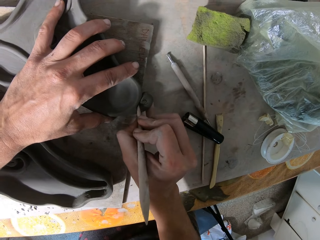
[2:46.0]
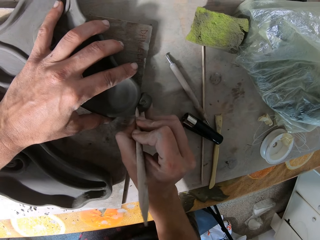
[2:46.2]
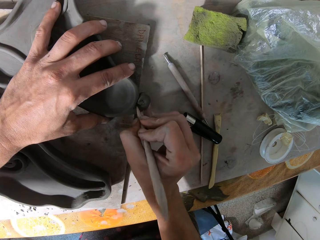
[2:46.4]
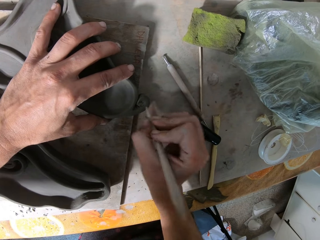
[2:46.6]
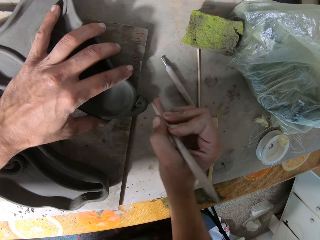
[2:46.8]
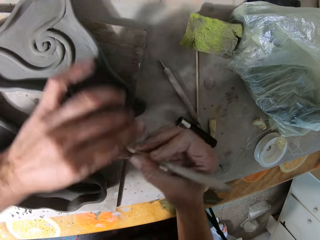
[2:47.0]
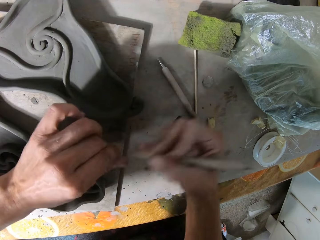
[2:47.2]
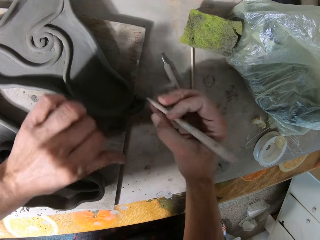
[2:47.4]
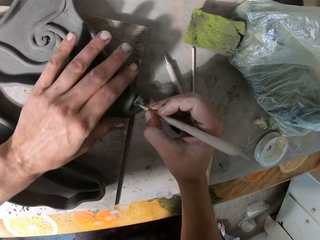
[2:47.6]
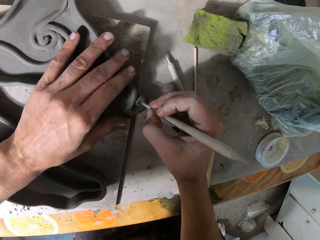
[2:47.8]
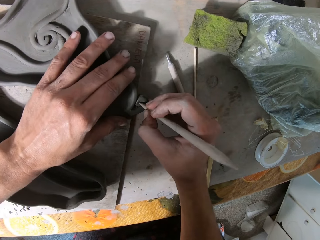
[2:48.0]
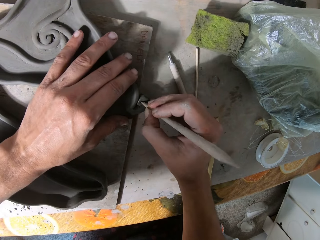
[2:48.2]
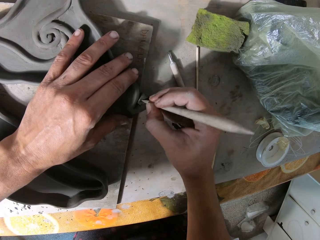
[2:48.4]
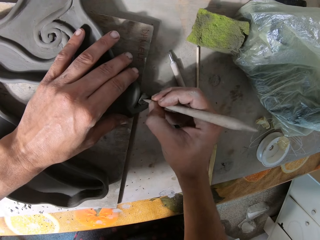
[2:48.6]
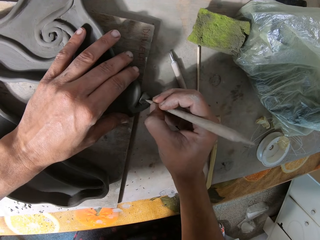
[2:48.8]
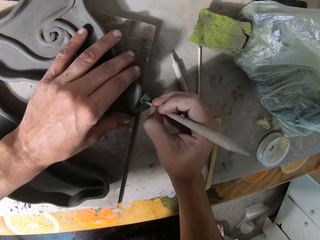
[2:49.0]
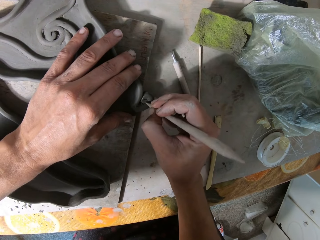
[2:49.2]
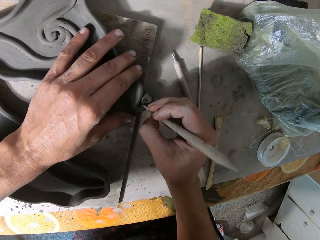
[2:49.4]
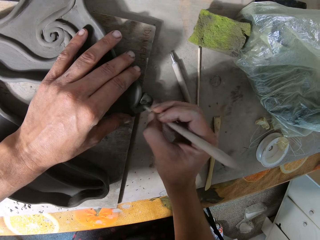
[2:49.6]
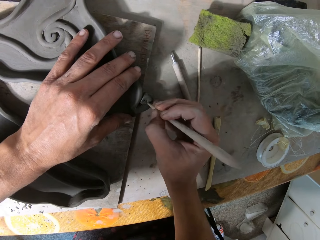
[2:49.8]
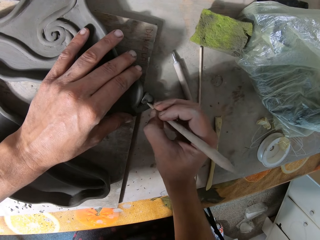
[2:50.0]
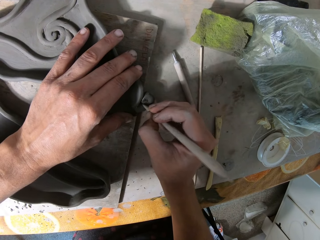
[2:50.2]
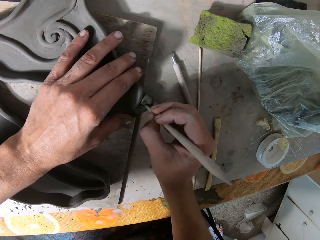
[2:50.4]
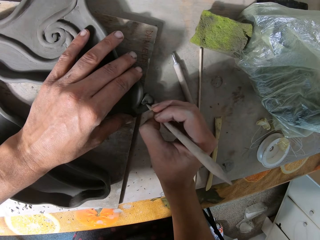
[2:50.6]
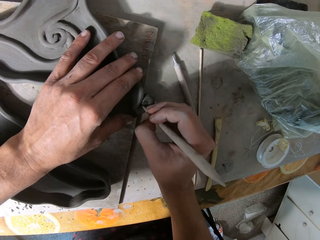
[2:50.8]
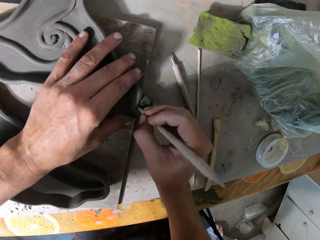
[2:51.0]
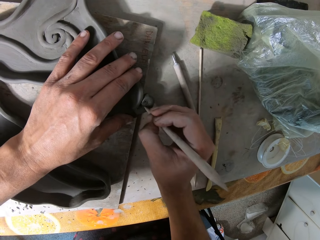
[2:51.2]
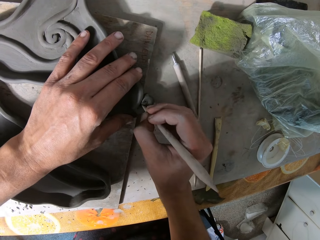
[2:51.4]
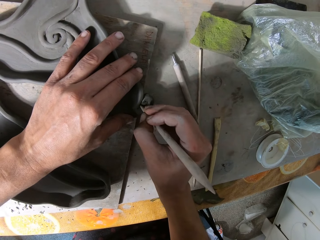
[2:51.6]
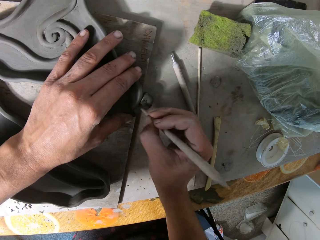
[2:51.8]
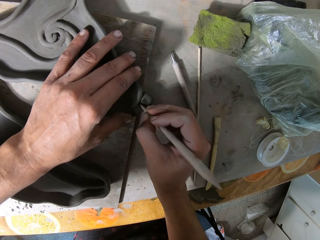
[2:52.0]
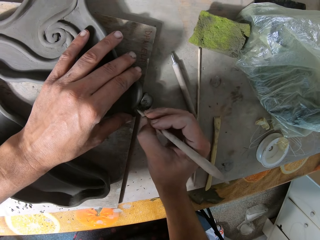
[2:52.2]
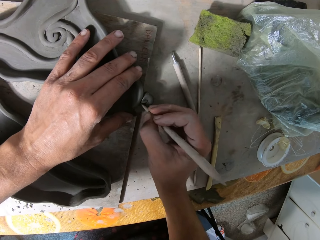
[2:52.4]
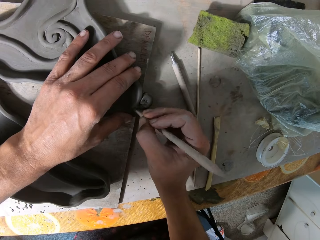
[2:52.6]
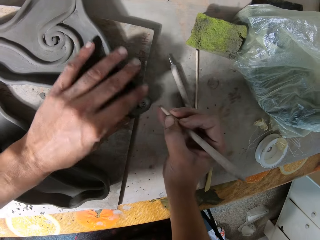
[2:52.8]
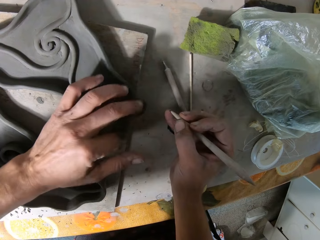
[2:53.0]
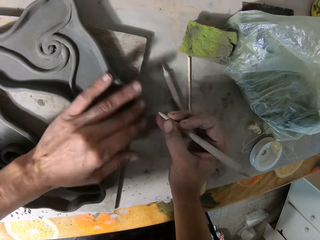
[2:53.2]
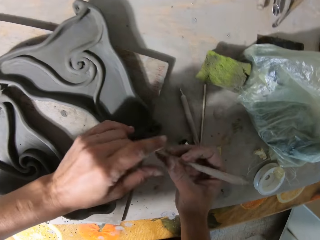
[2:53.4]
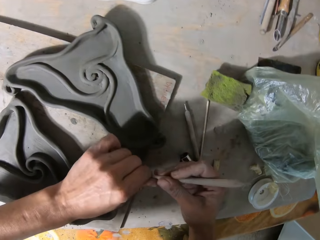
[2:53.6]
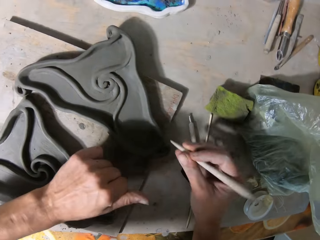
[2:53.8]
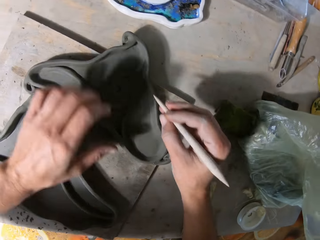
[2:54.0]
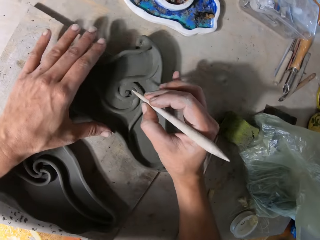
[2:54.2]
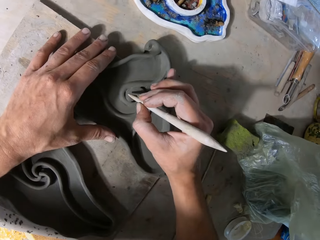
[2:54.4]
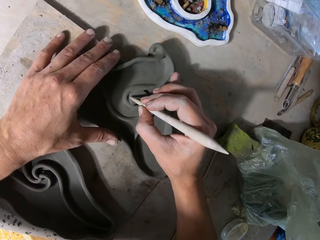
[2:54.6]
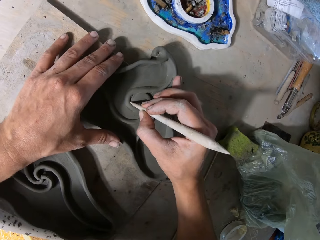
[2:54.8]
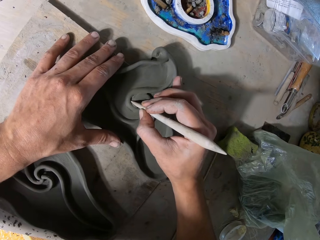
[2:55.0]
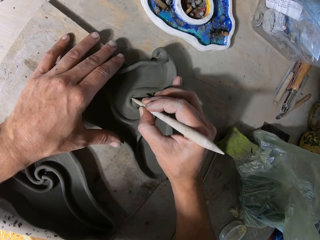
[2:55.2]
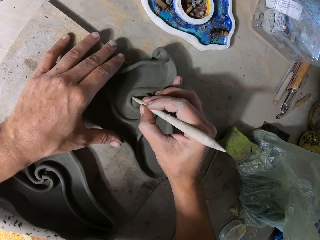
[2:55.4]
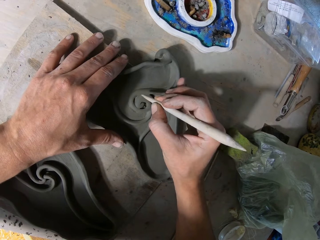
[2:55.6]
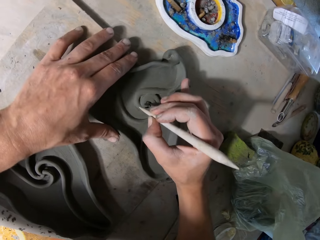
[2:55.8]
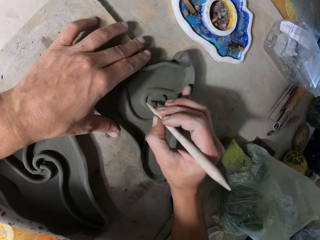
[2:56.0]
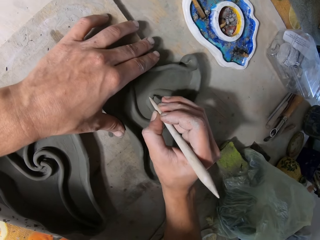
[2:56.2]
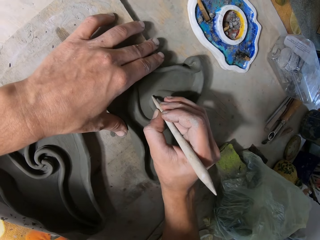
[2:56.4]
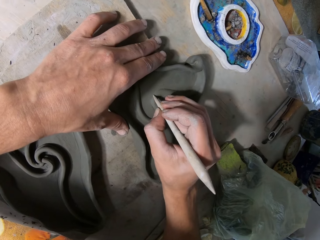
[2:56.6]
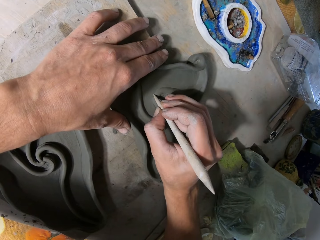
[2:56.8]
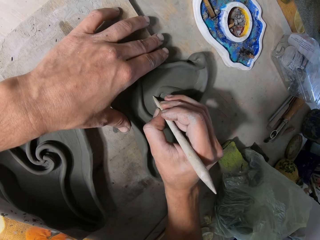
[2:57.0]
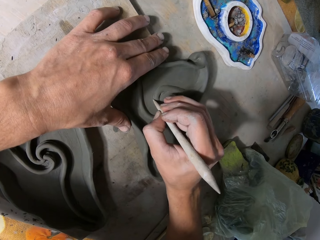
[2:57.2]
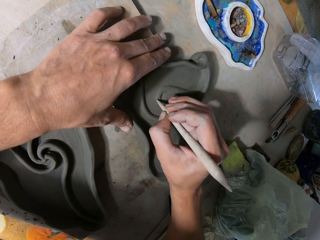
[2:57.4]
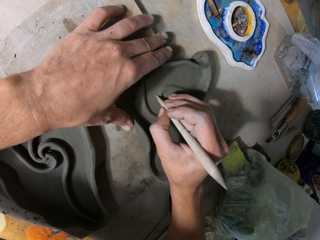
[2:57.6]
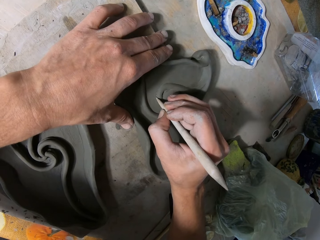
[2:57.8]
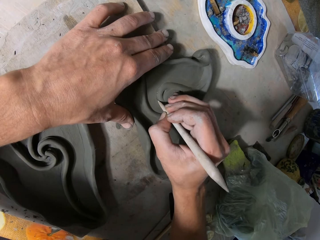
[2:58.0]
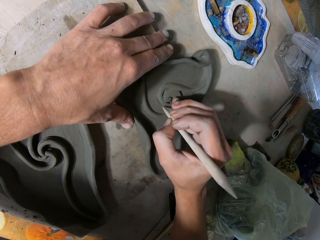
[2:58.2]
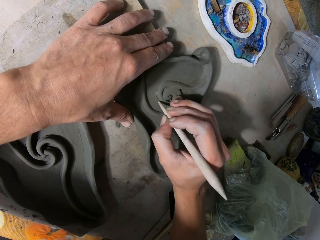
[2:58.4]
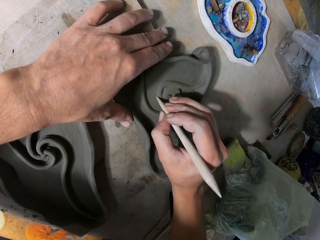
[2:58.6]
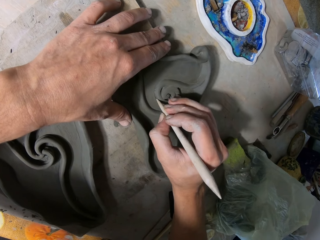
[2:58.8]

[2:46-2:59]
The camera wearer cleans the wooden trimming tool with his left hand. He places his left hand on a sculpture. He traces the ceramics ware with the wooden trimming tool in his right hand. He decorates the sculpture. He cleans the ceramics ware with his left hand. He cleans the wooden trimming tool with his left hand. He places his left hand on the sculpture. He traces the ceramics ware with the wooden trimming tool in his right hand. He decorates the sculpture.

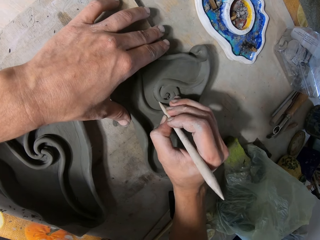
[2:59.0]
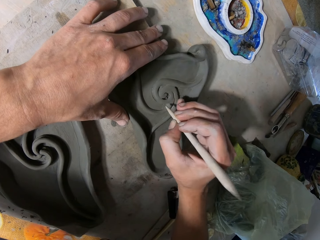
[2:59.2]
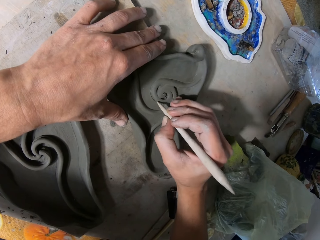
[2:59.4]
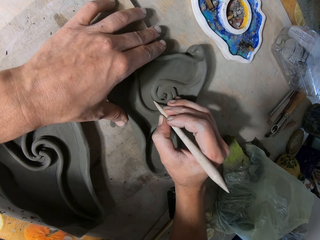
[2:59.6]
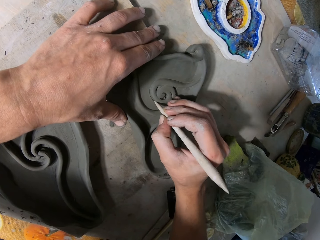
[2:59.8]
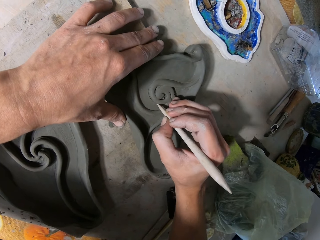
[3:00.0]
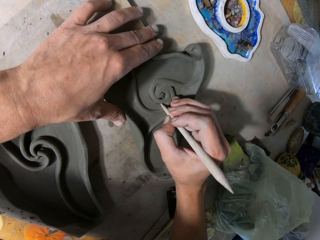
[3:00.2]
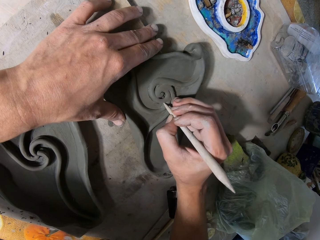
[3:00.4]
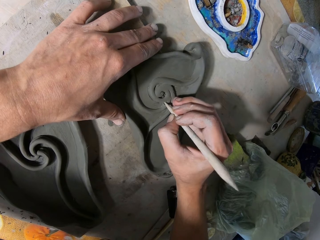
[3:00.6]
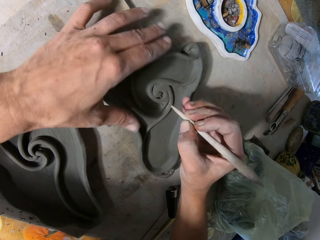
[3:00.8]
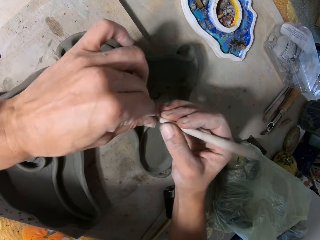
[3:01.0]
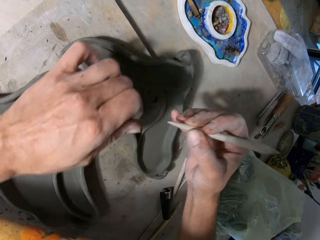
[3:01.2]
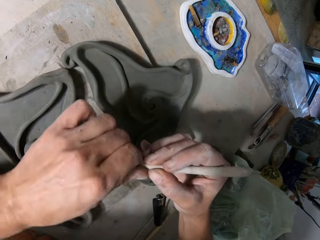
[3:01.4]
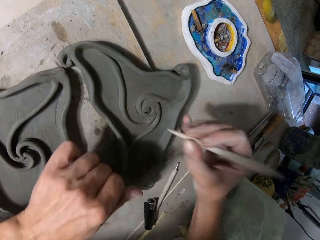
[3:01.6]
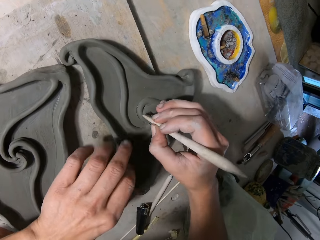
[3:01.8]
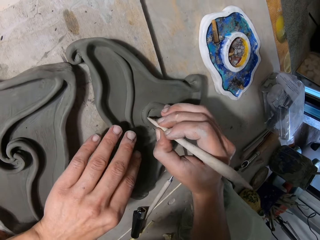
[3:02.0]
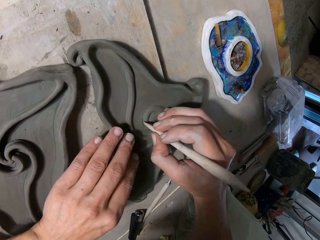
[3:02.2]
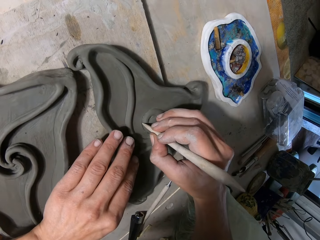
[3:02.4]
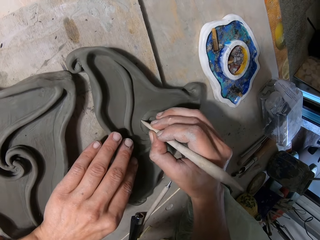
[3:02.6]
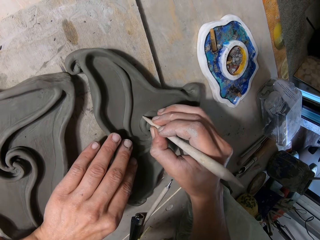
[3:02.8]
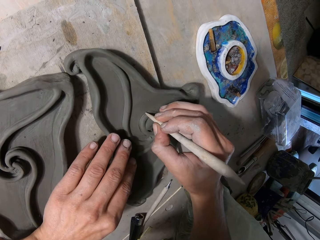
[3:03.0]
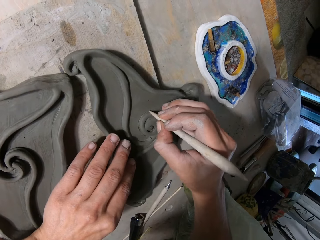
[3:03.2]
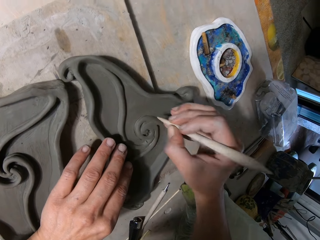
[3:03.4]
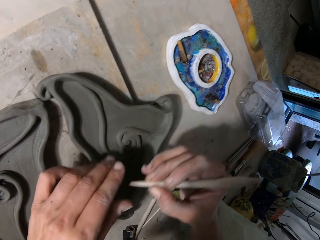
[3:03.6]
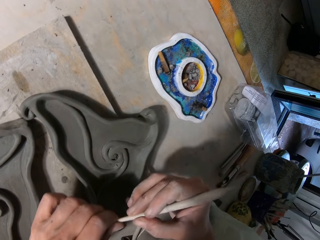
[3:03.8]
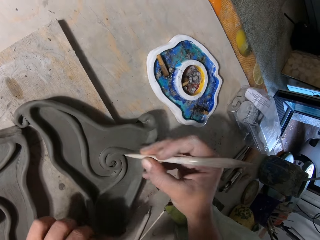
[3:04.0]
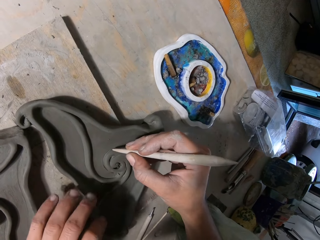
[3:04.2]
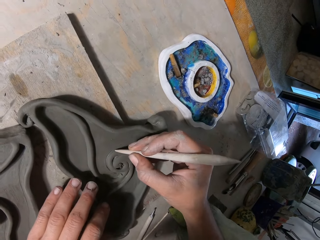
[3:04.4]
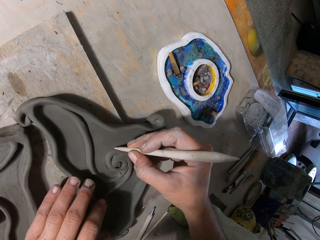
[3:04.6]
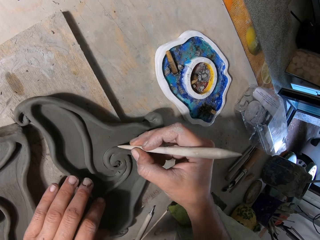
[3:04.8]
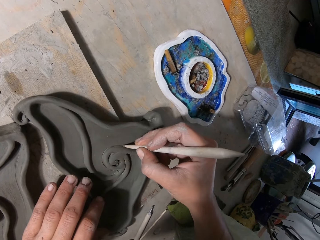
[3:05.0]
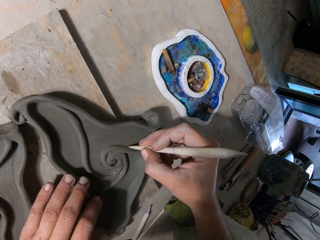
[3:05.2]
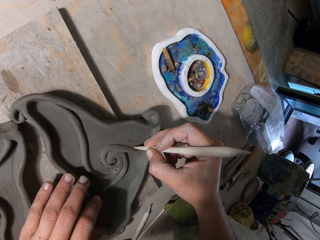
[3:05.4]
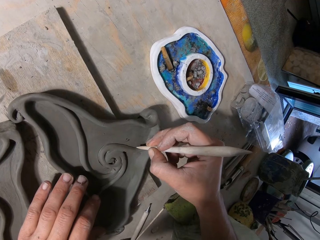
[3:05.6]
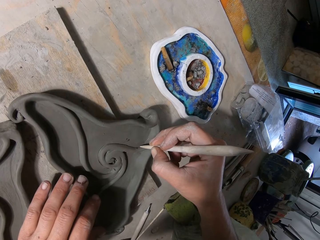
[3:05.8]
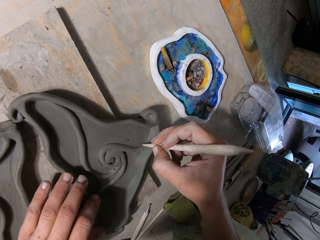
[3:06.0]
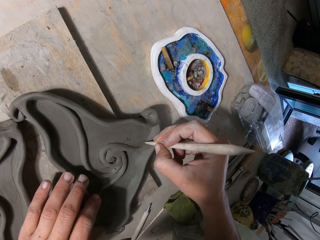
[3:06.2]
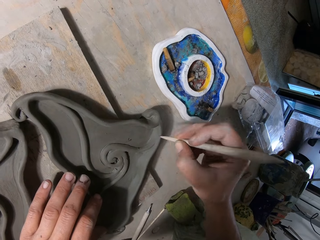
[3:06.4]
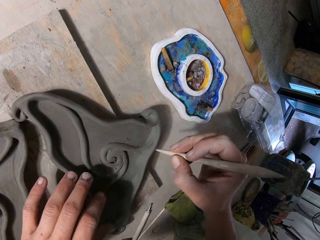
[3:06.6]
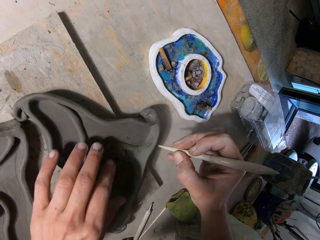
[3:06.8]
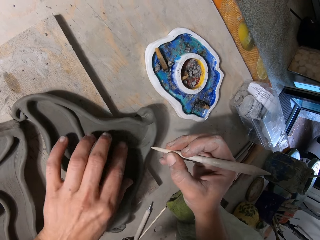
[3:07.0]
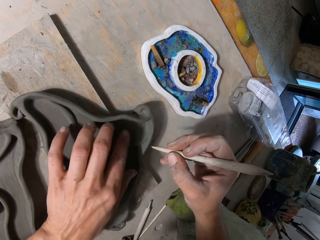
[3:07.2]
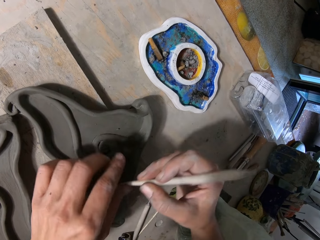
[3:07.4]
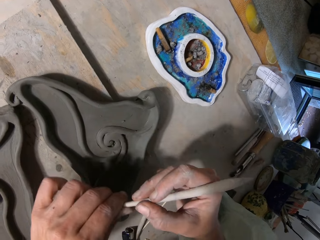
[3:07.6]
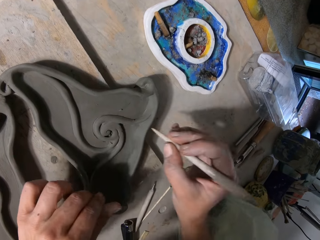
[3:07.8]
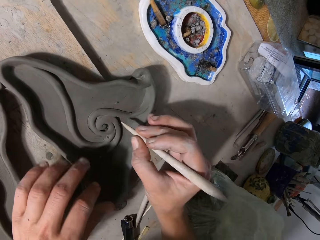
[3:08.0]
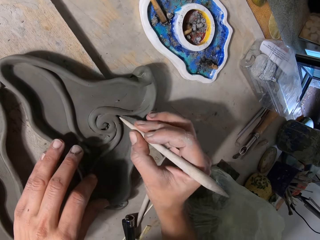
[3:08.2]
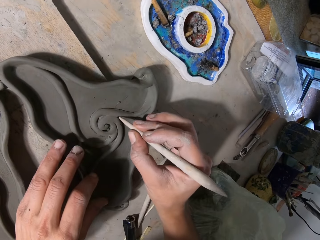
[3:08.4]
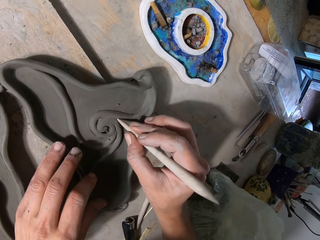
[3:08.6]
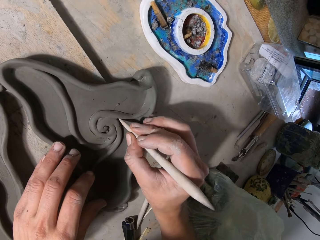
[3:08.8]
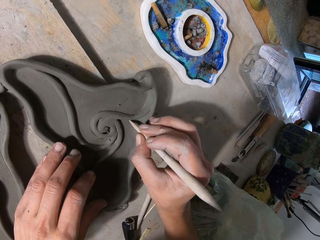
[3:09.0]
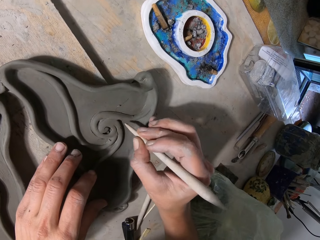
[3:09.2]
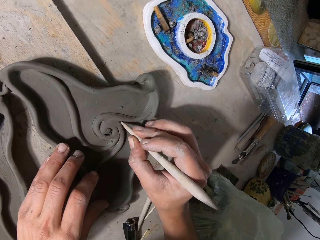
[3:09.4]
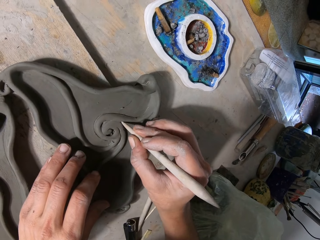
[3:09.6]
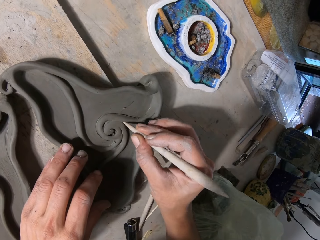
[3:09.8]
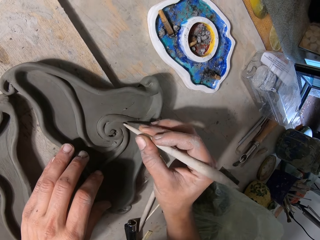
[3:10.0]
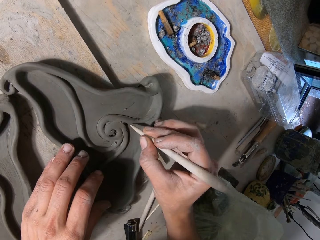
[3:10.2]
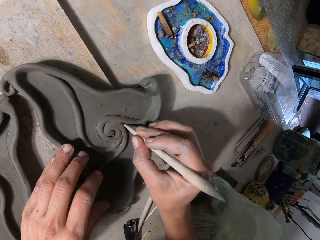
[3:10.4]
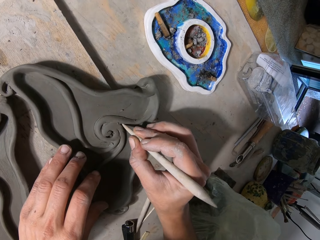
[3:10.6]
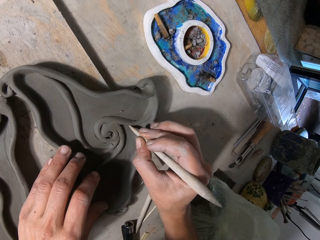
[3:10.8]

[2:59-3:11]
The camera wearer cleans the wooden trimming tool with his left hand. He places his left hand on a sculpture. He traces the ceramics ware with the wooden trimming tool in his right hand. He decorates the sculpture. He cleans the wooden trimming tool with his left hand. He traces the ceramics ware with the wooden trimming tool in his right hand. He places his left hand on the sculpture. He decorates the sculpture. He wipes the sculpture. He cleans the wooden trimming tool with his left hand. He traces the ceramics ware with the wooden trimming tool in his right hand. He places his left hand on the sculpture. He decorates the sculpture.
